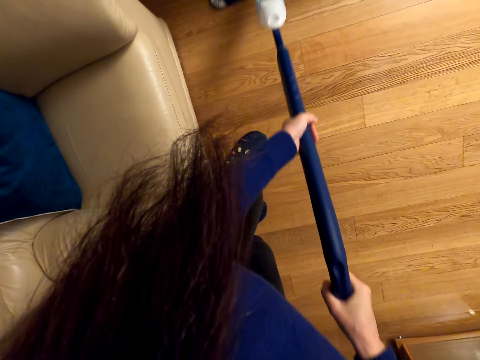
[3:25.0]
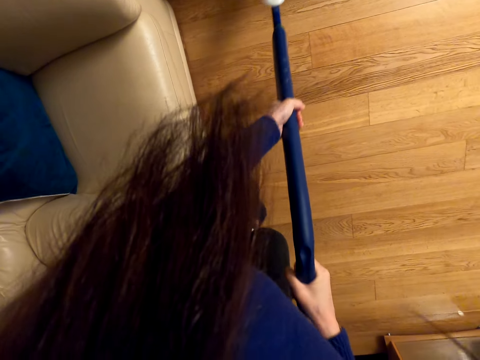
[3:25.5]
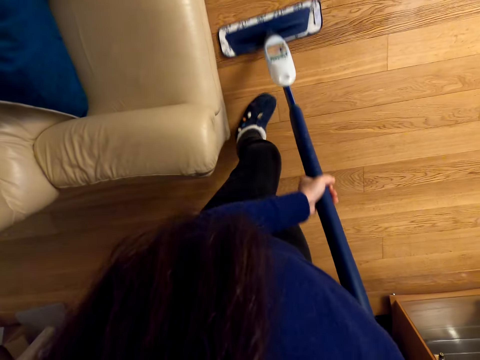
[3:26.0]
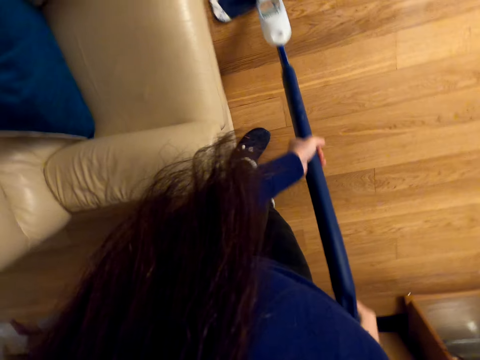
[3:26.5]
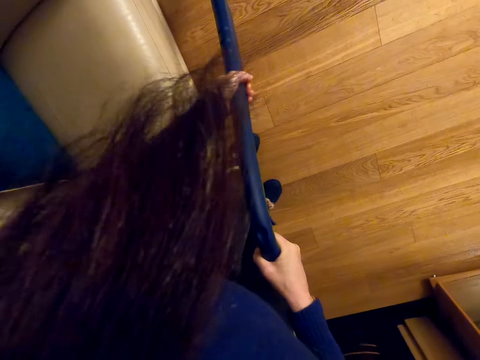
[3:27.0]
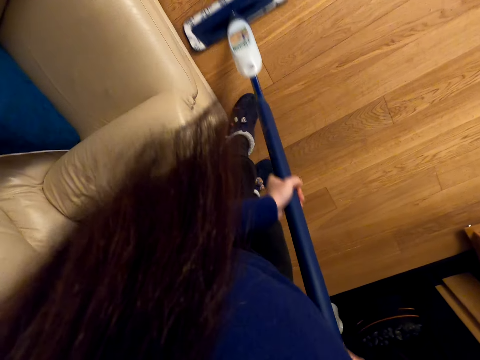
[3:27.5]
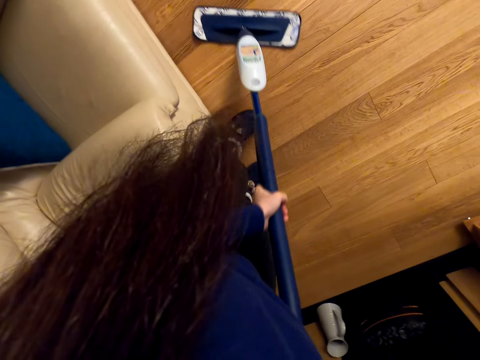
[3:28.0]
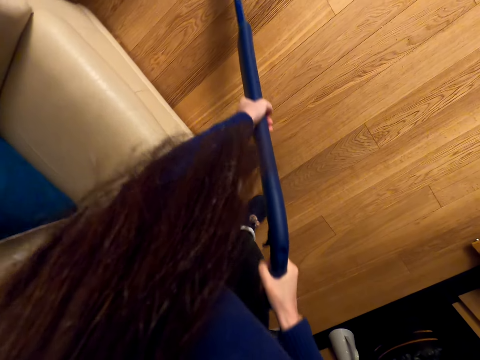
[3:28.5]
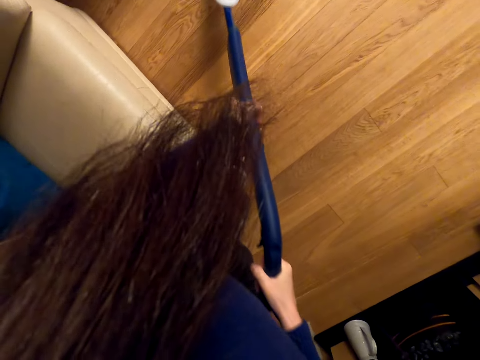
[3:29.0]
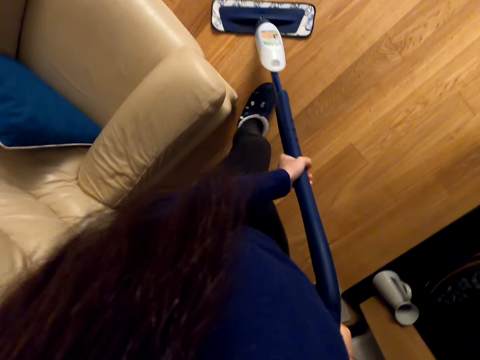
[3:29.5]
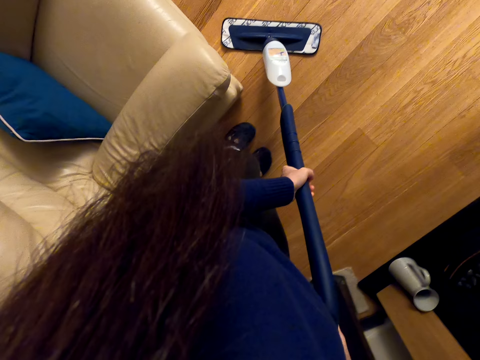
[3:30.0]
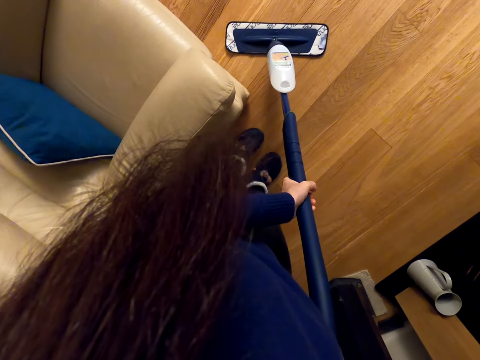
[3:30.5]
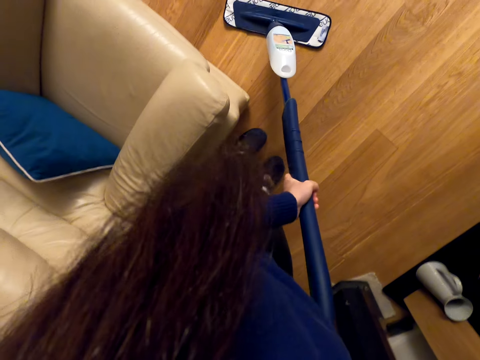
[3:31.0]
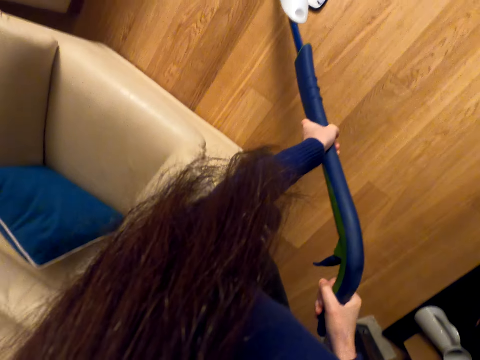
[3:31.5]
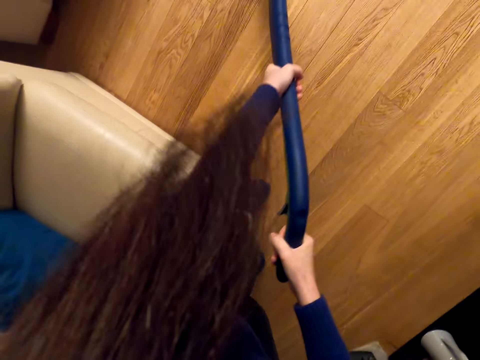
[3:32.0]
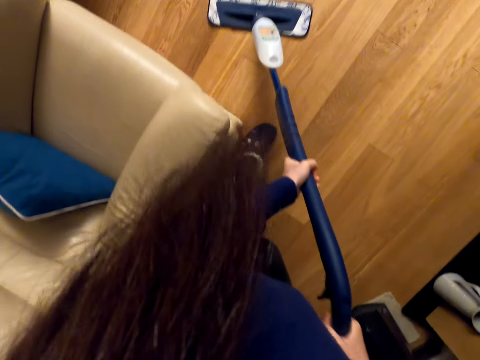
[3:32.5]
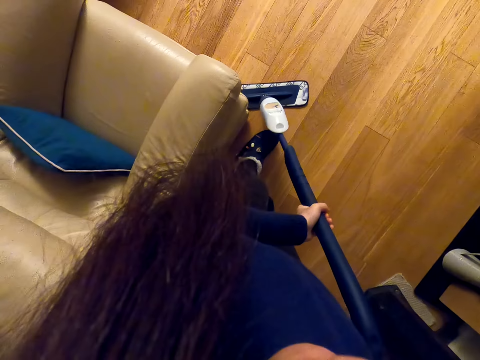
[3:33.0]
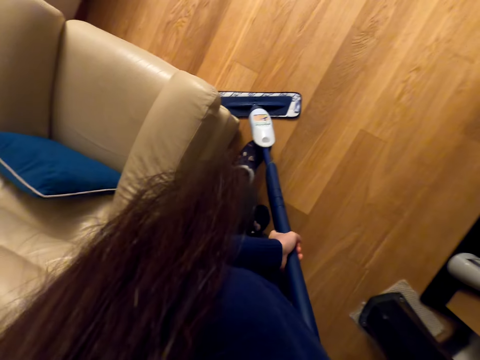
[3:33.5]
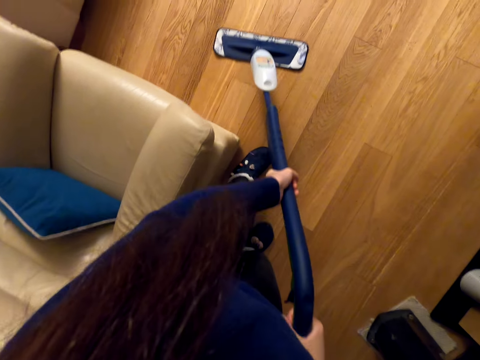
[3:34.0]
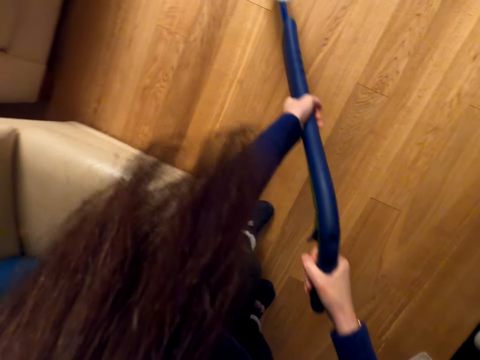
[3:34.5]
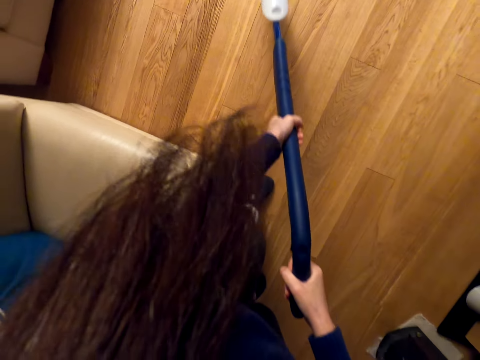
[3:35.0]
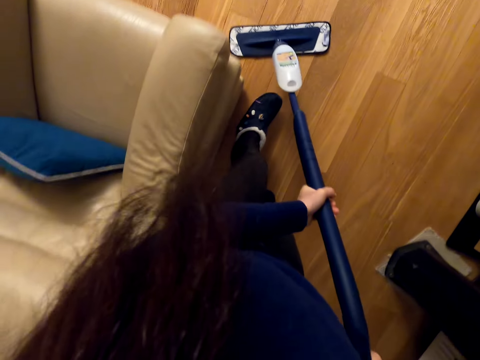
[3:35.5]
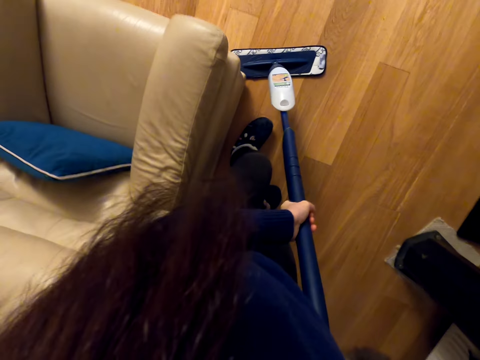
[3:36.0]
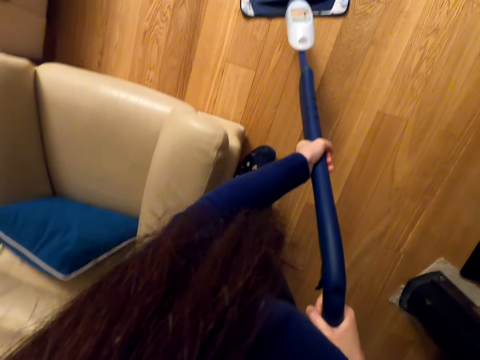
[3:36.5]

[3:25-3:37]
The camera wearer sprays the floor.

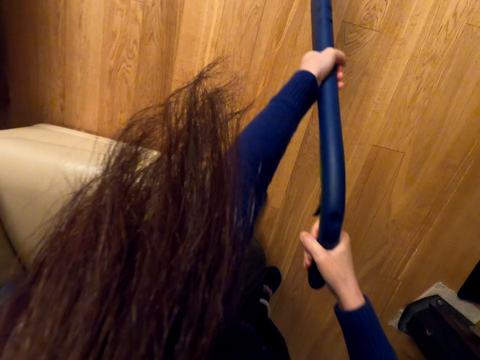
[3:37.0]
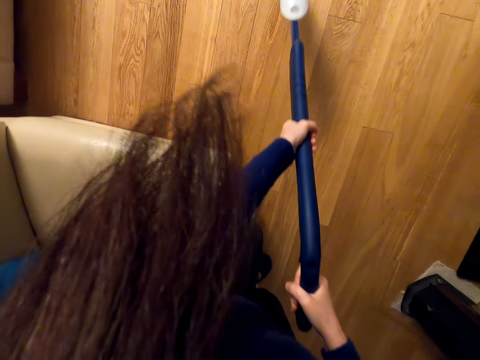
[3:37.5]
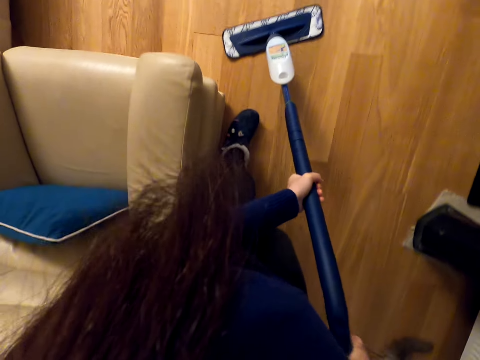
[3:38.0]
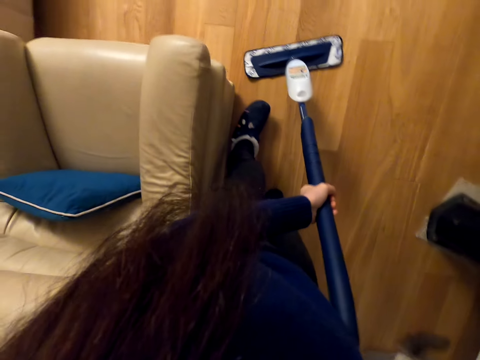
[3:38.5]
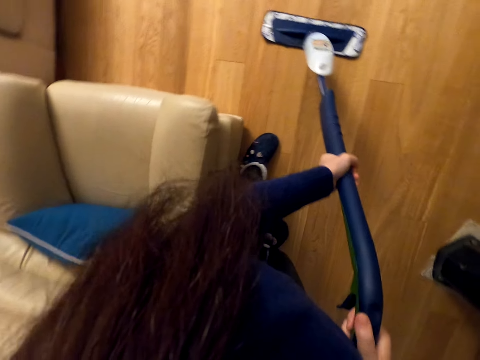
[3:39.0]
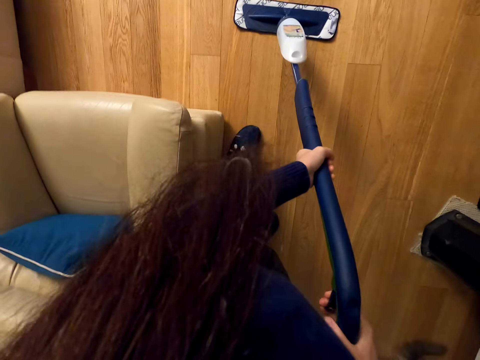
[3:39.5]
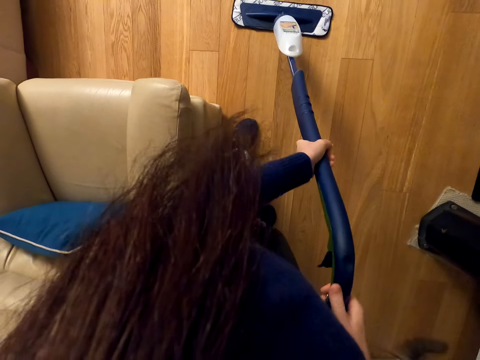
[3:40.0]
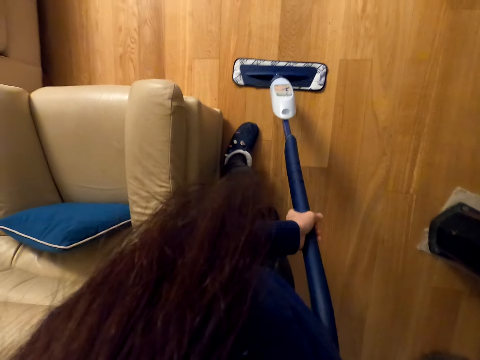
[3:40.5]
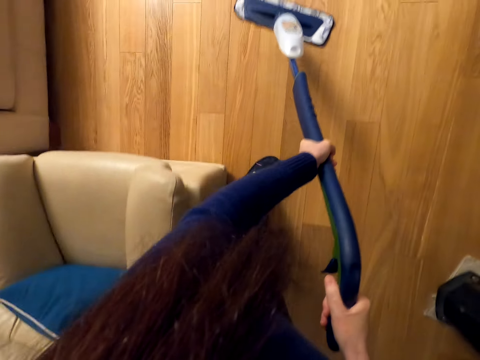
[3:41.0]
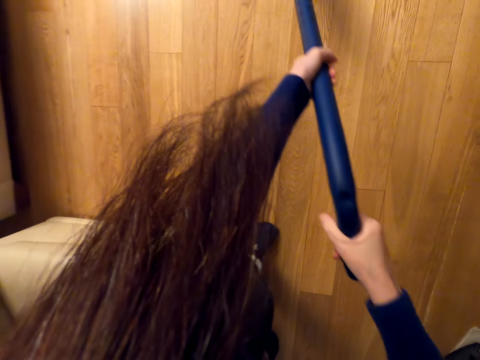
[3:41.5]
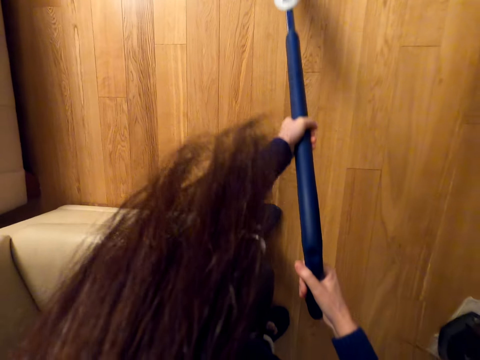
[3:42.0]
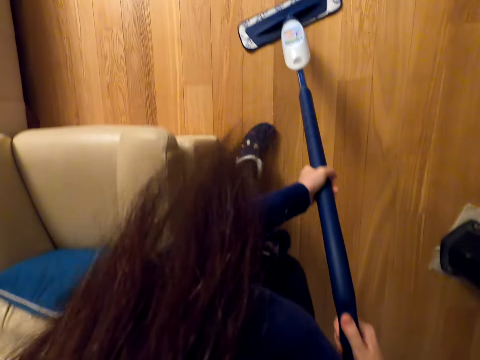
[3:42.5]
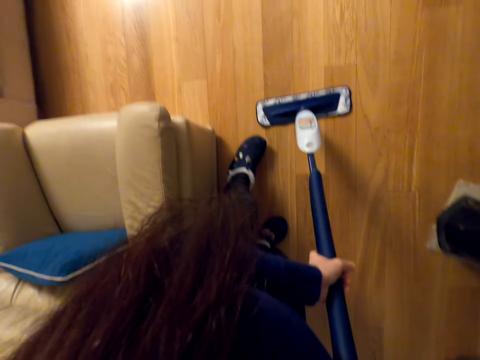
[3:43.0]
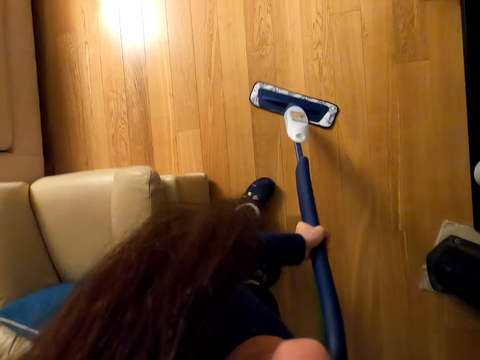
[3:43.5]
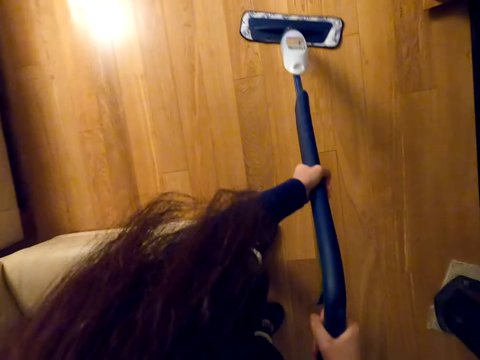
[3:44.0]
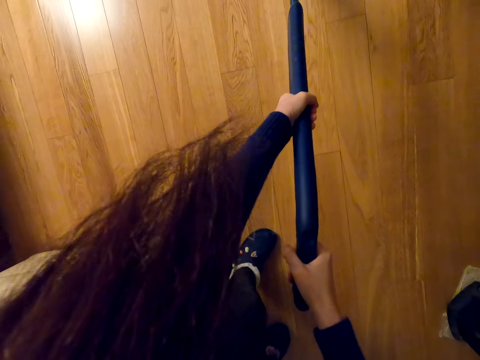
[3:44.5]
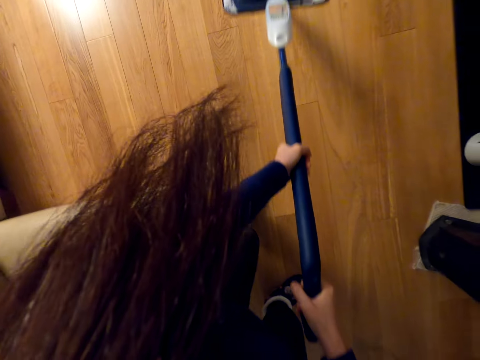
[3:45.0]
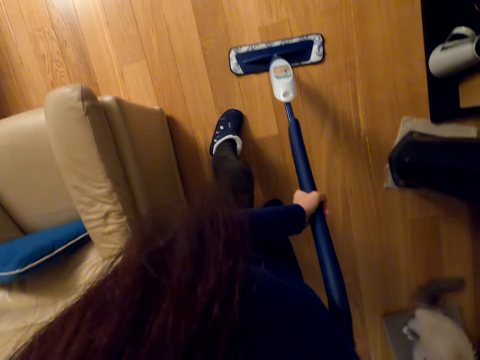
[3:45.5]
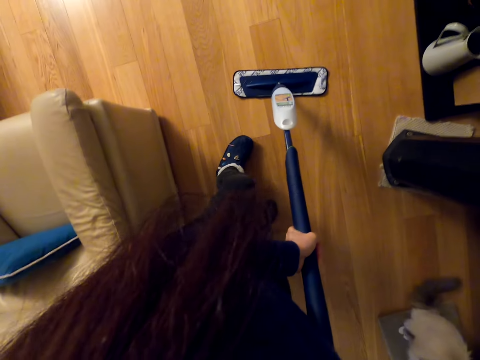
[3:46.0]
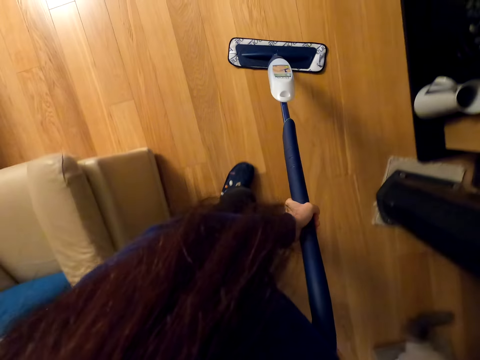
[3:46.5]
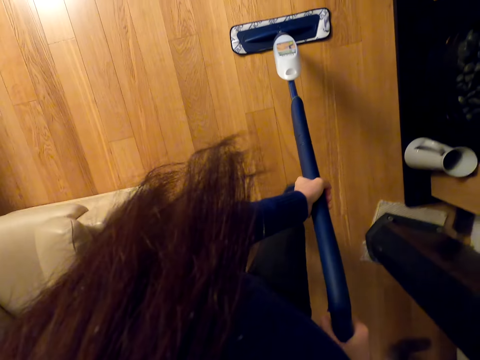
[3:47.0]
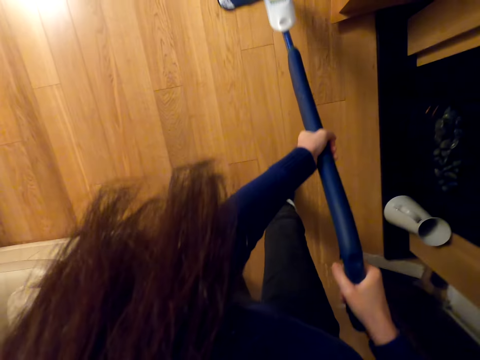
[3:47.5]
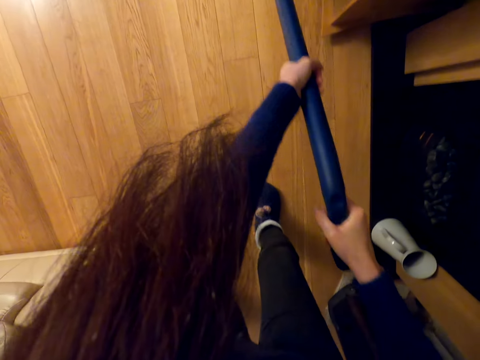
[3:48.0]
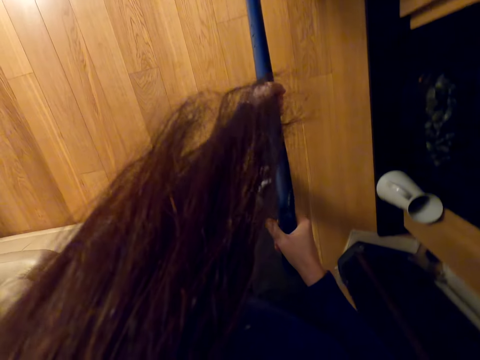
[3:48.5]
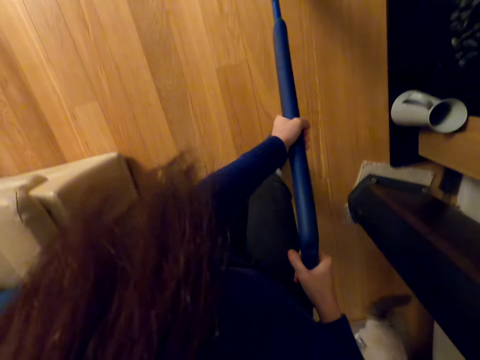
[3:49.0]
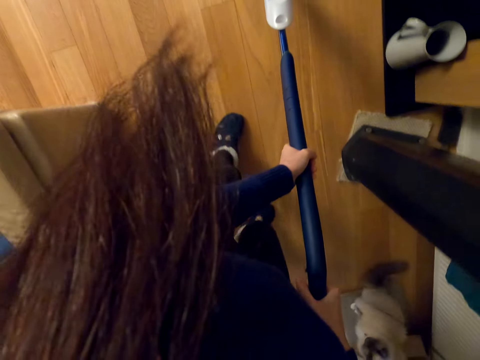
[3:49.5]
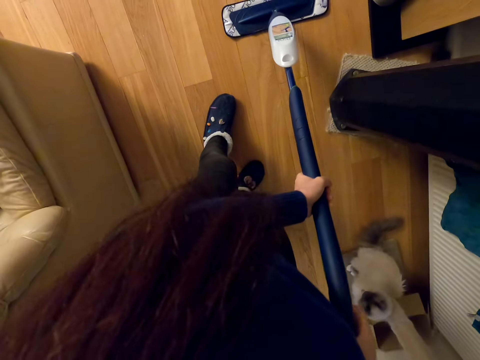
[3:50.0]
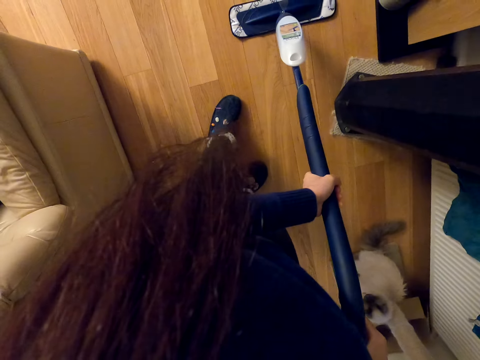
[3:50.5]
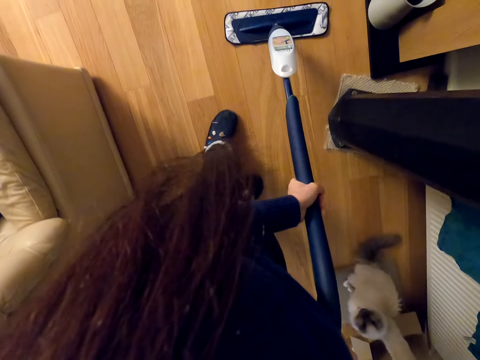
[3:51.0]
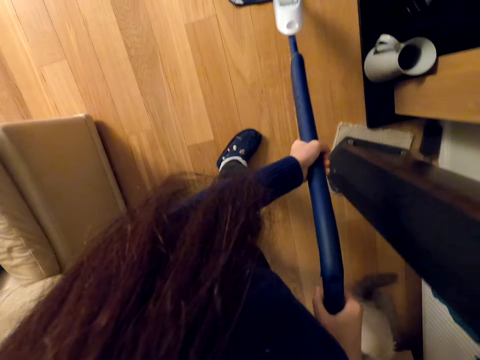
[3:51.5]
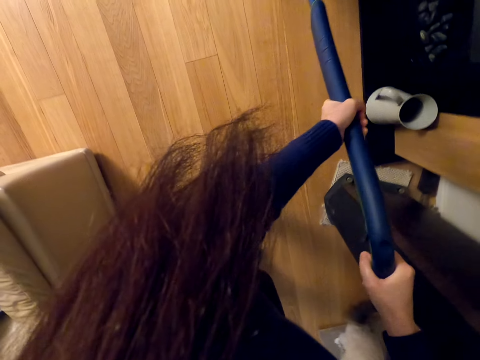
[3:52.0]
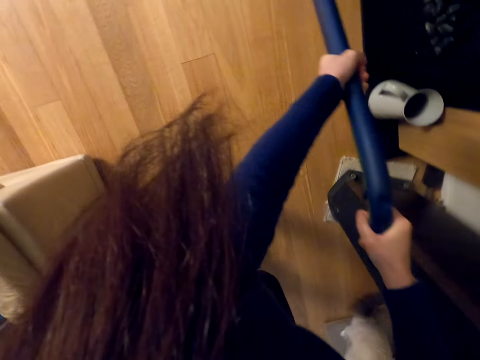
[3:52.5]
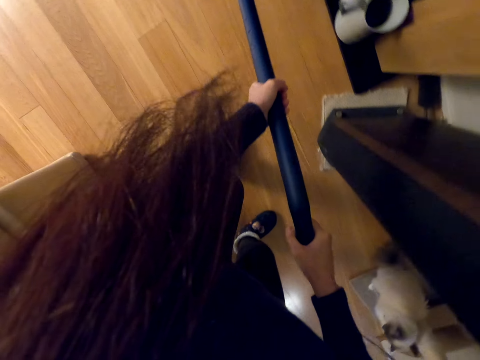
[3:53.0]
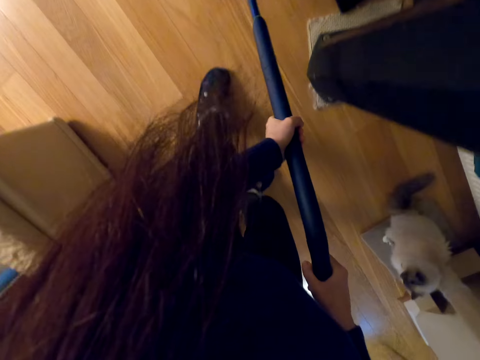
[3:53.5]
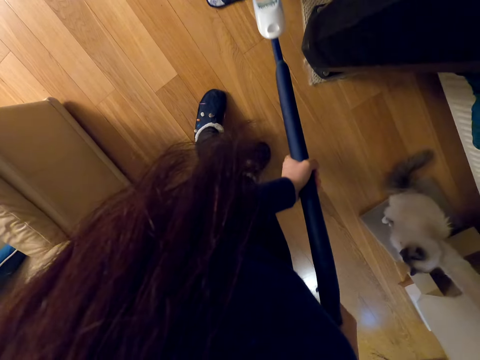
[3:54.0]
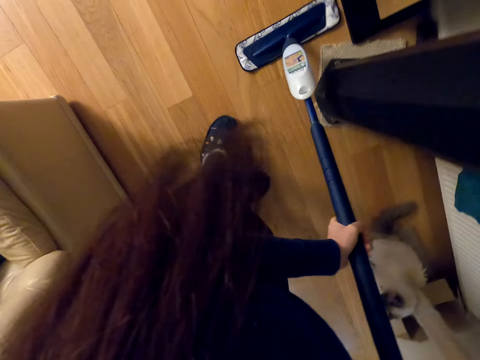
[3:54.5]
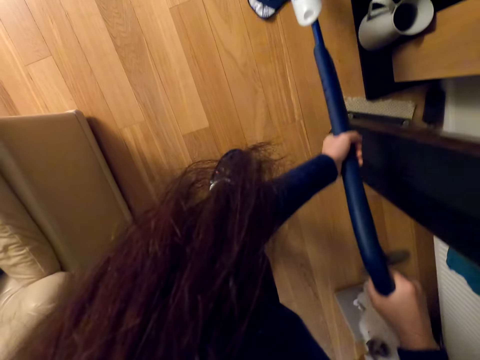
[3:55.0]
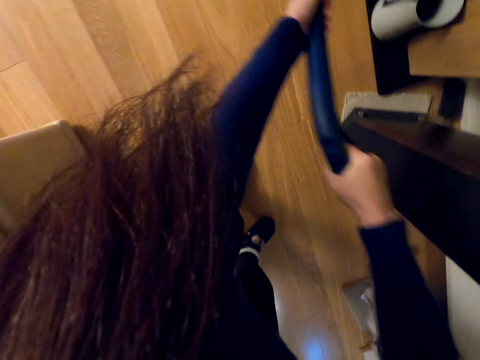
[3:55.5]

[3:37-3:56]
The camera wearer sprays the floor. They spray the floor again.
